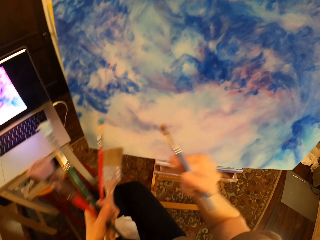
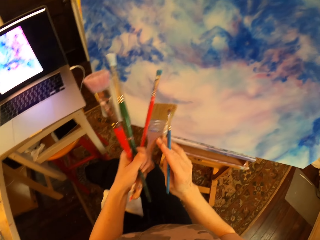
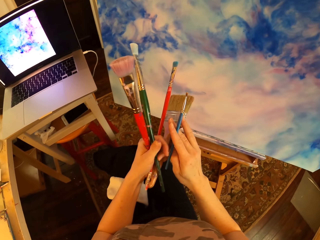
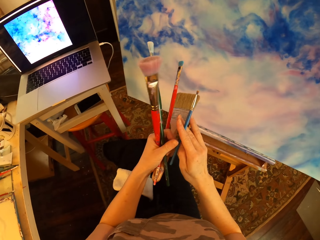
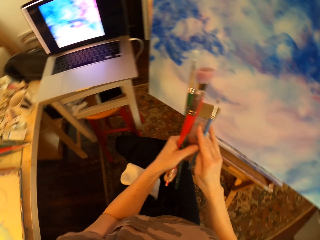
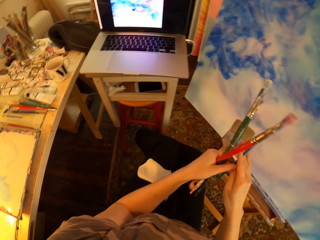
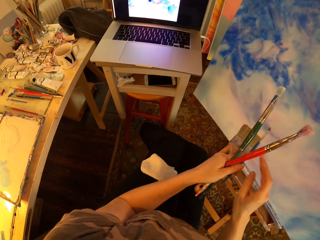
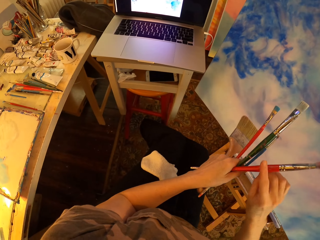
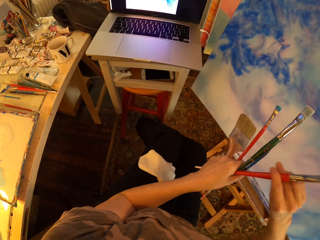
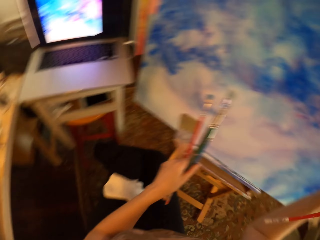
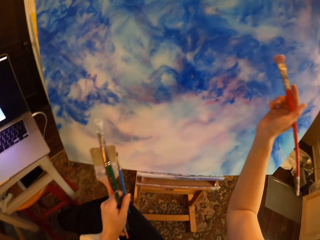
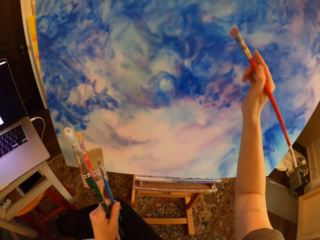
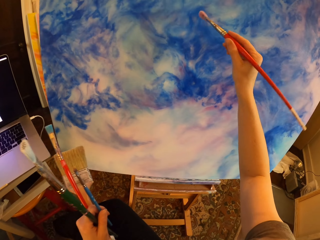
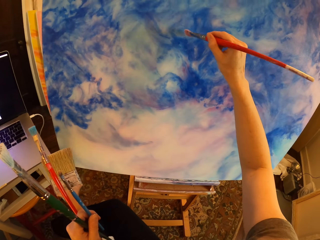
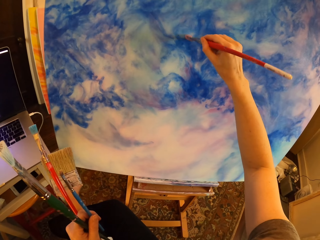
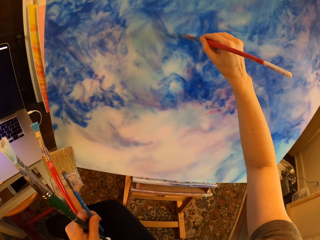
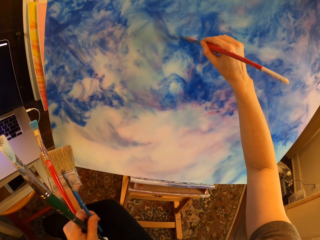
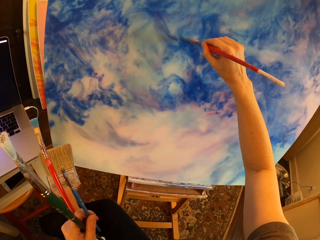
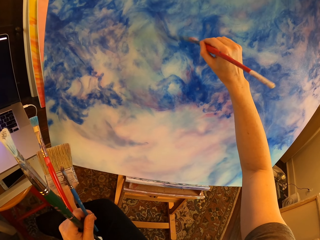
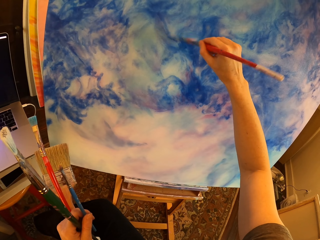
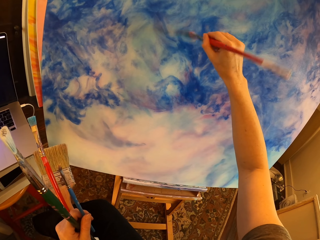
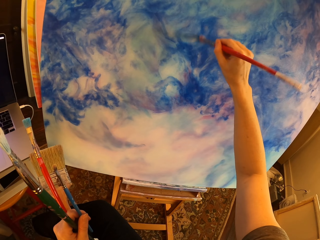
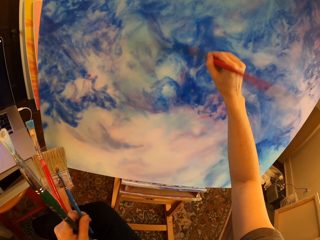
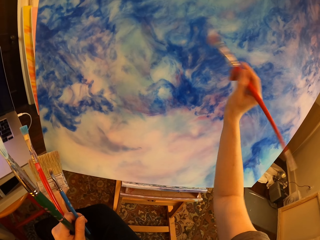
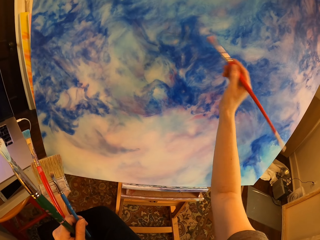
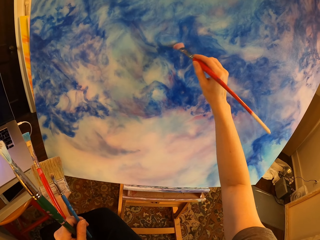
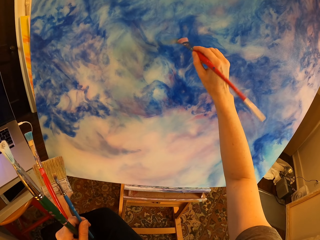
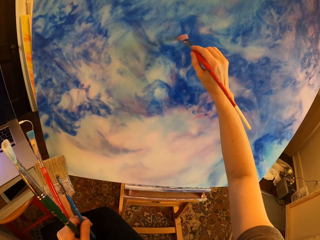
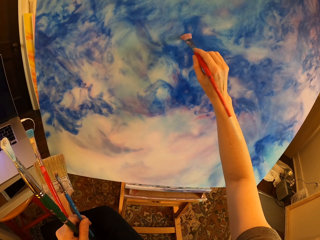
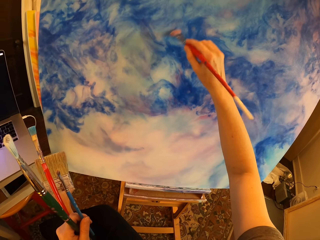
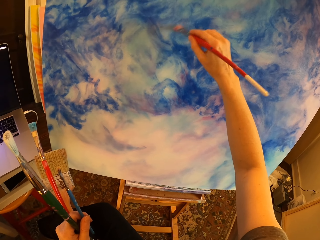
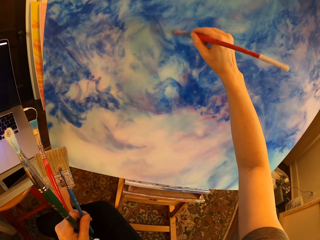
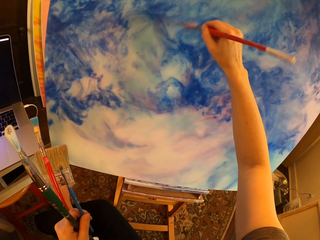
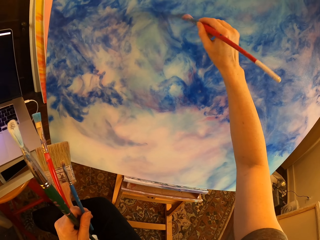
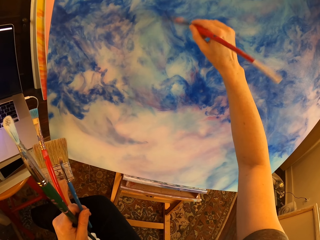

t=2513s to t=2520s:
The camera wearer holds paint brushes, switches the art brush, and stares at the laptop. They turn to the side. They hold the paint brushes and brush off excess paint on the painting with the art brush. They paint a board.

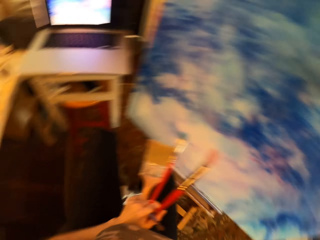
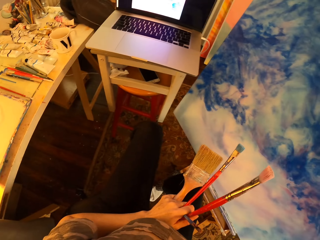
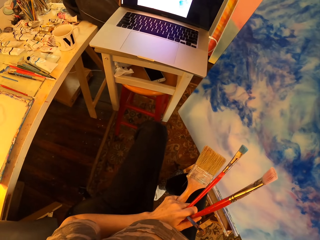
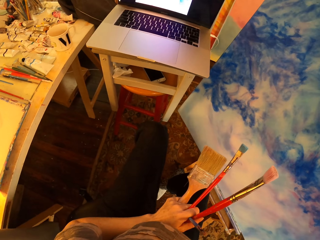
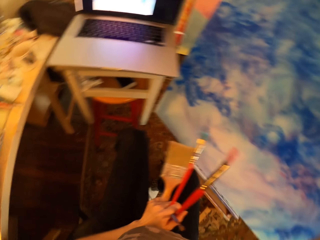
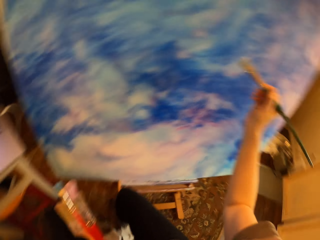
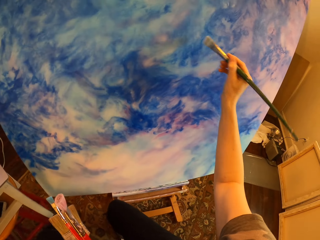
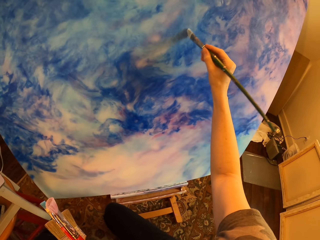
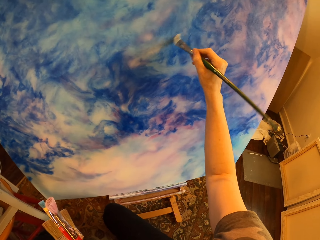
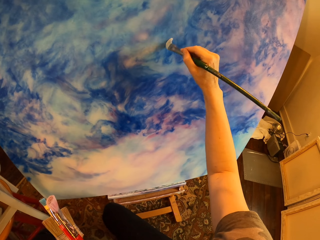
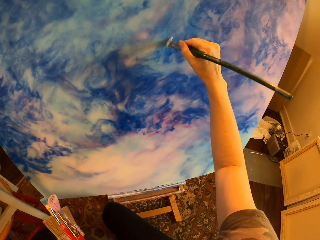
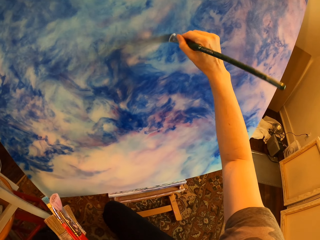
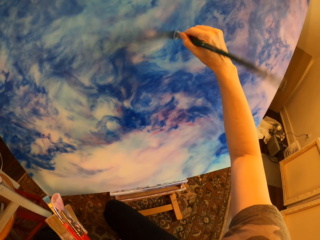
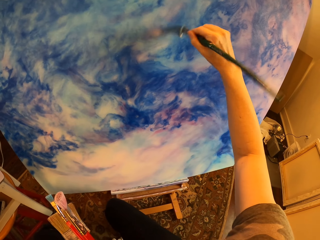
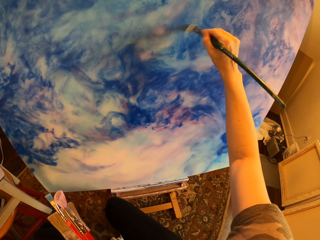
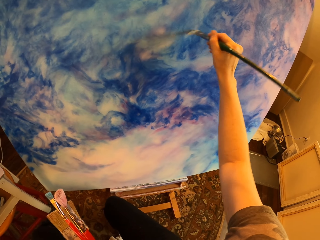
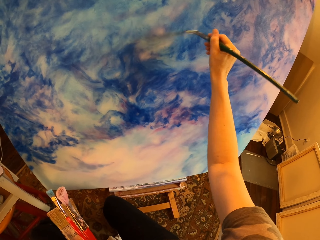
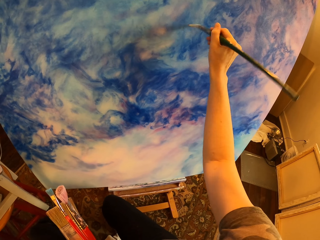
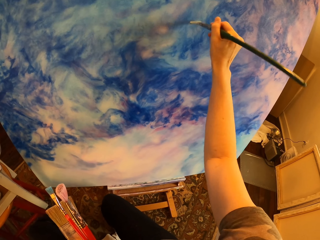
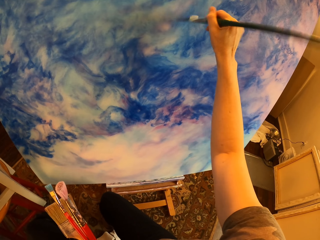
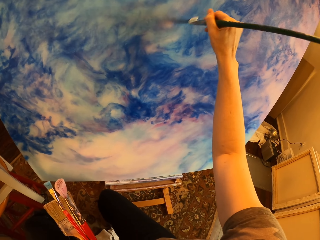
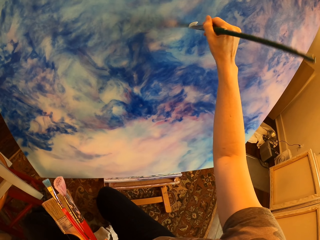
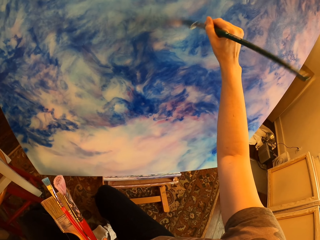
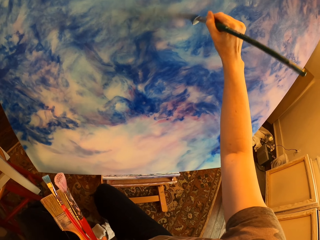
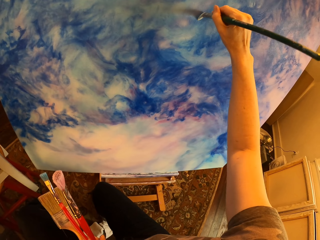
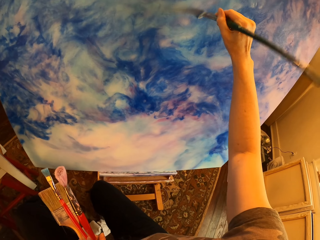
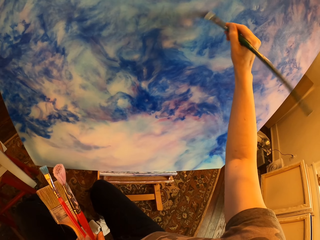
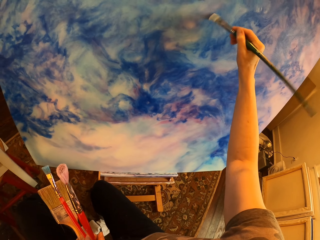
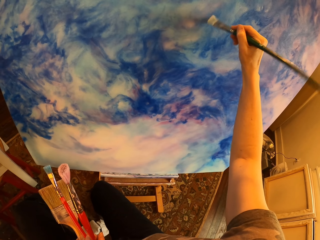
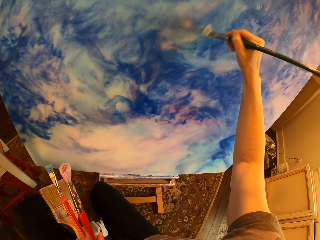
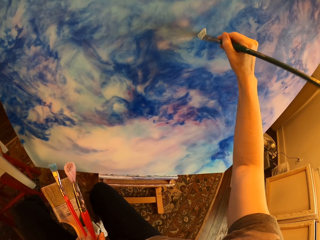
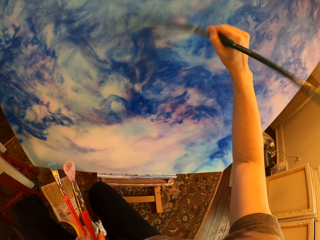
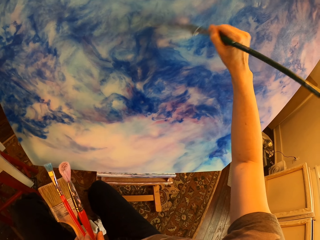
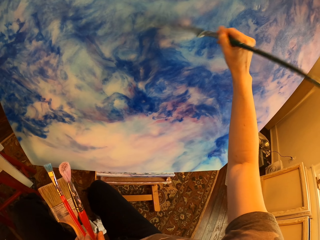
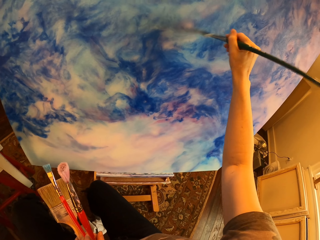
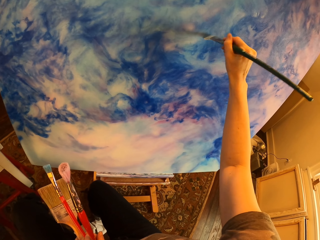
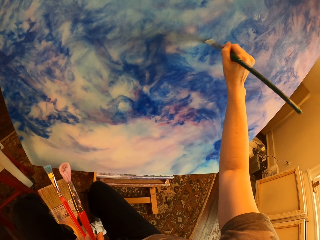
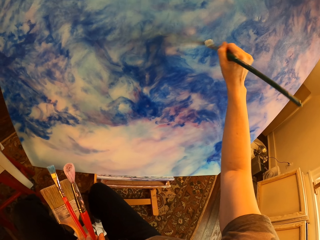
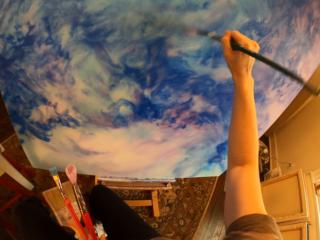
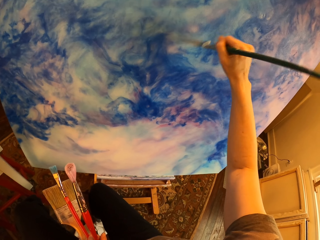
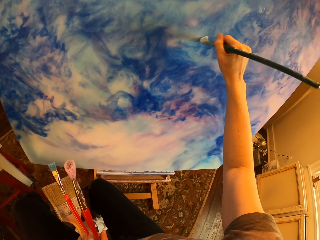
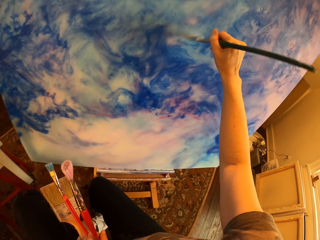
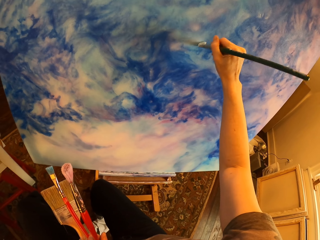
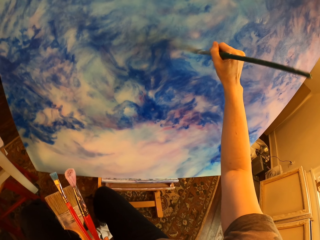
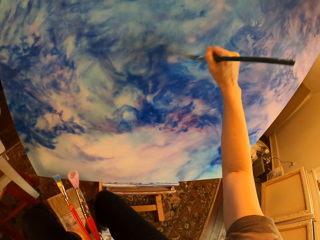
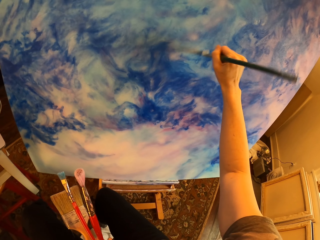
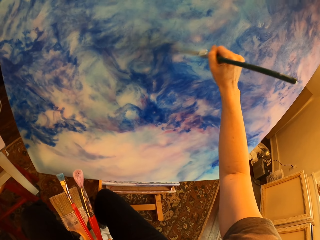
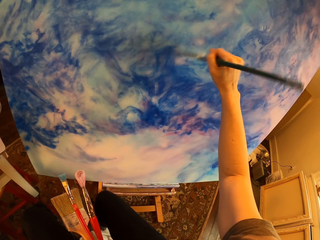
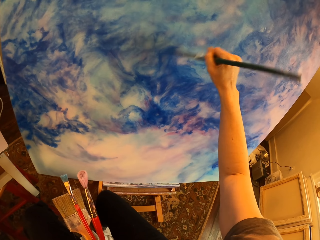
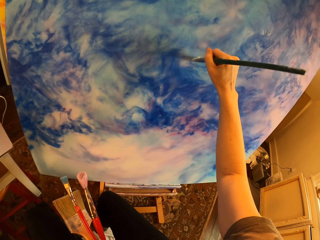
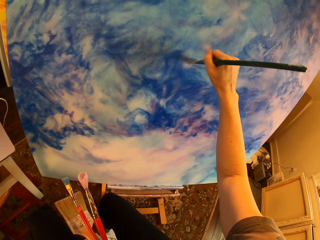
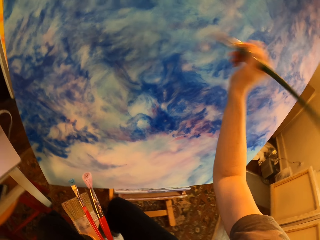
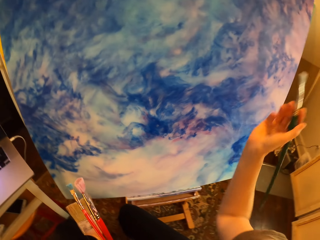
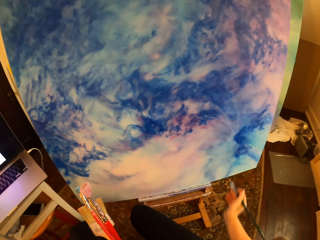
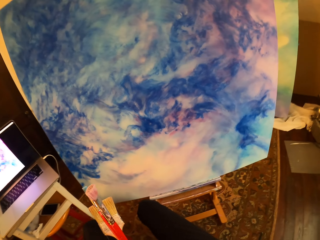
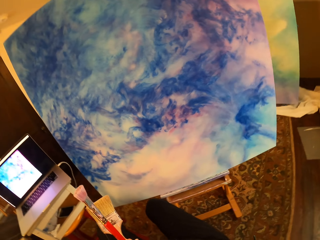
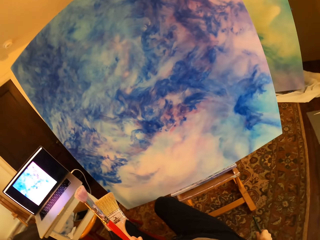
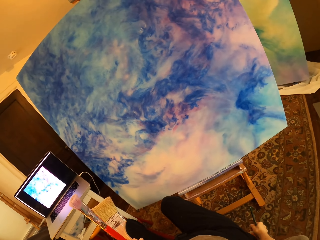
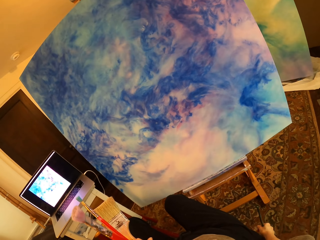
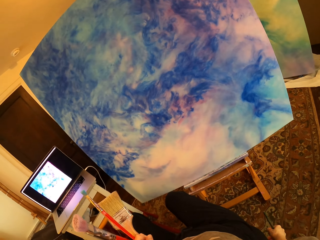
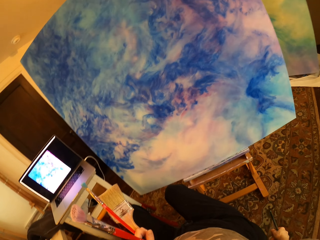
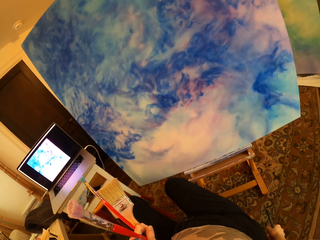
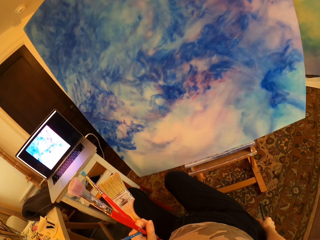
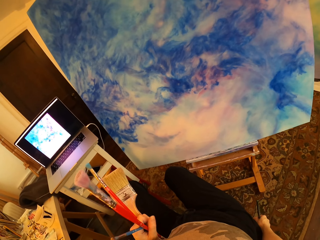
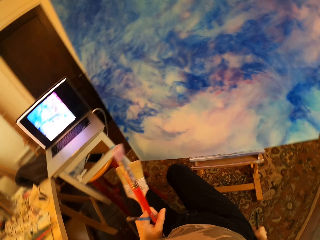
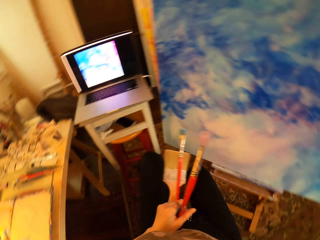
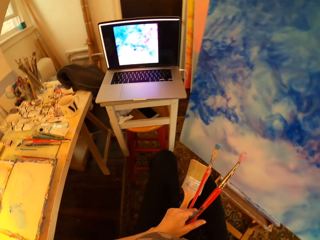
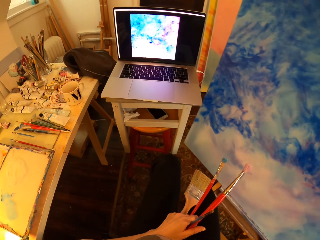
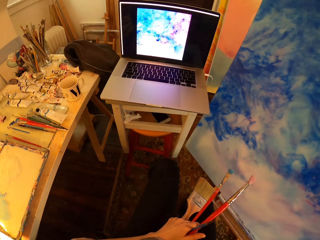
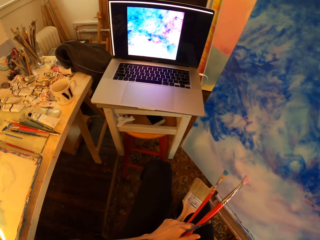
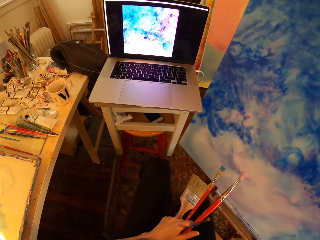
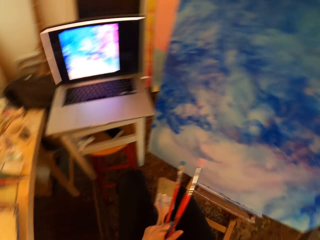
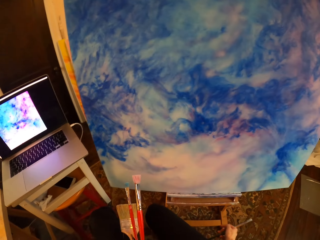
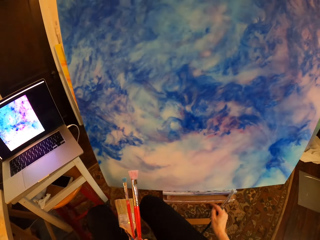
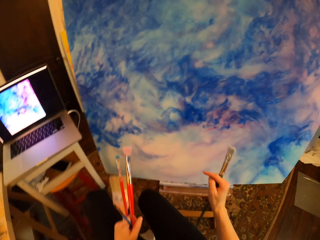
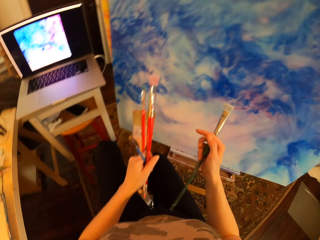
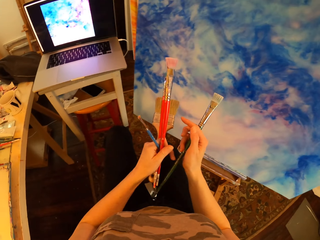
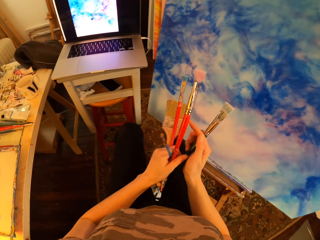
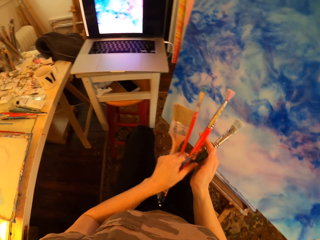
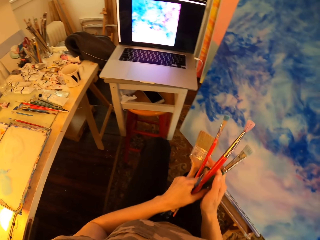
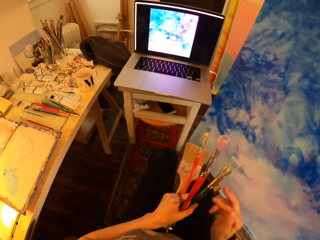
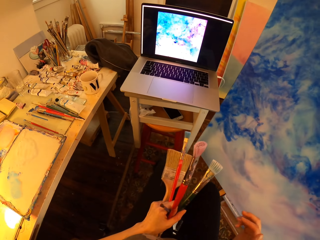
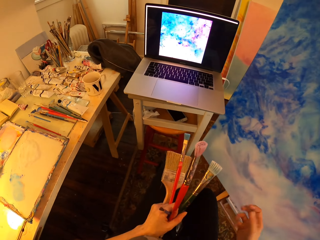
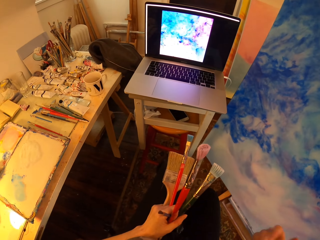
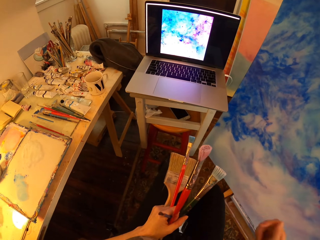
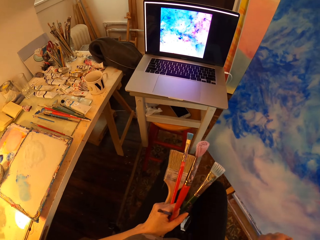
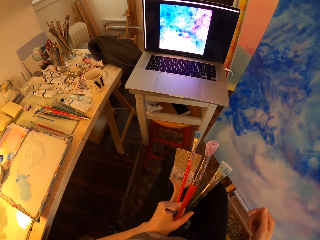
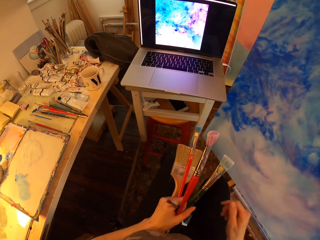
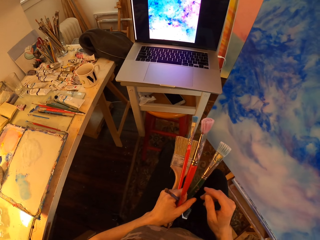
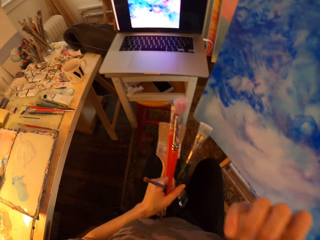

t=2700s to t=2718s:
The camera wearer turns to the side, stares at the laptop, and holds brushes. They paint on the canvas with an art brush and hold the brushes. They turn to the side, hold the paint brushes, and compare the painting to the picture on the laptop. They turn to the side, hold the paint brushes, and turn to the side. They pick the black with the left hand. They pause and move a hand.
